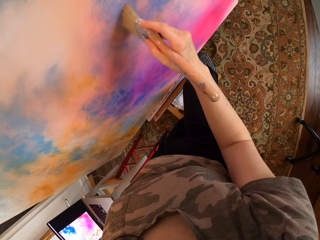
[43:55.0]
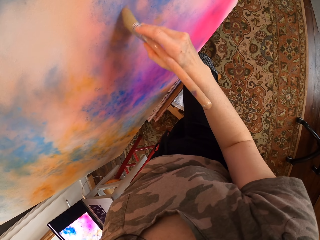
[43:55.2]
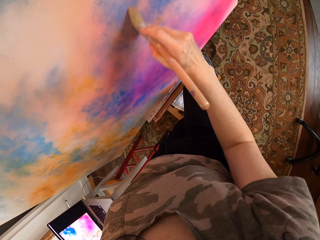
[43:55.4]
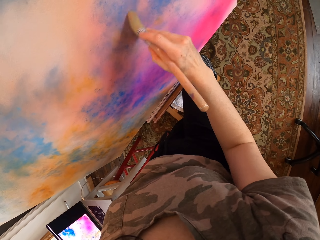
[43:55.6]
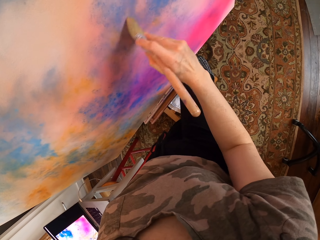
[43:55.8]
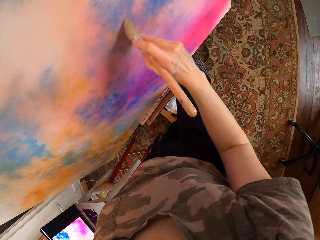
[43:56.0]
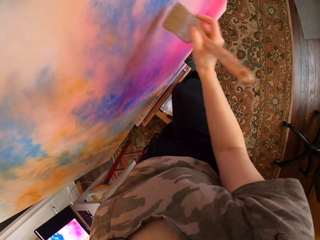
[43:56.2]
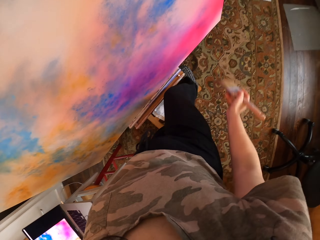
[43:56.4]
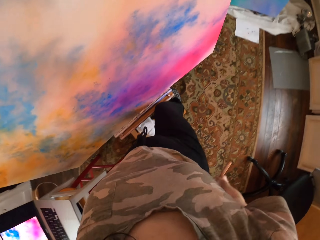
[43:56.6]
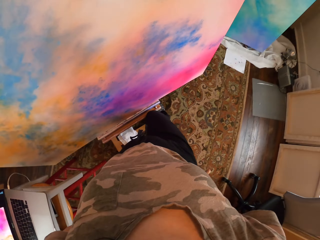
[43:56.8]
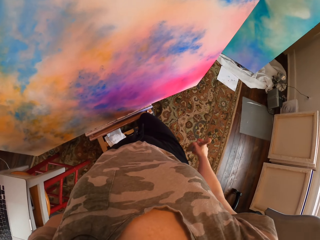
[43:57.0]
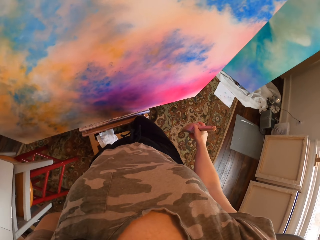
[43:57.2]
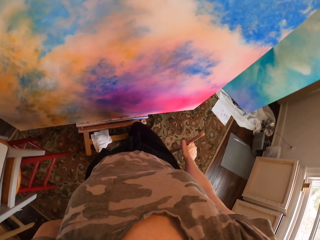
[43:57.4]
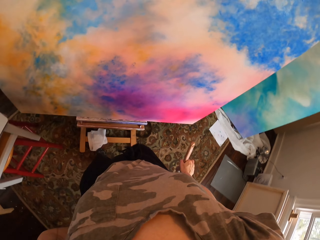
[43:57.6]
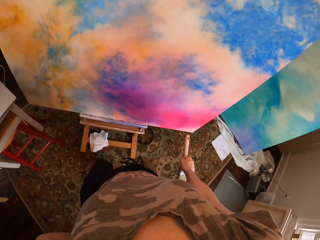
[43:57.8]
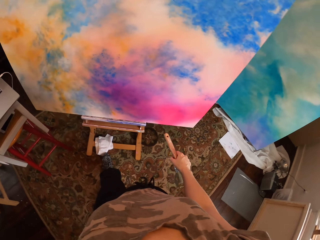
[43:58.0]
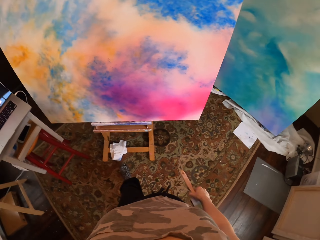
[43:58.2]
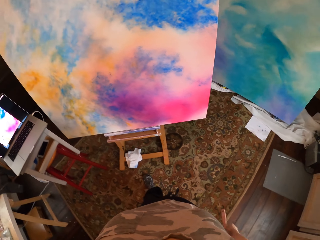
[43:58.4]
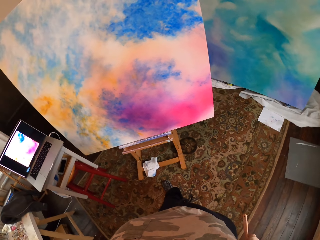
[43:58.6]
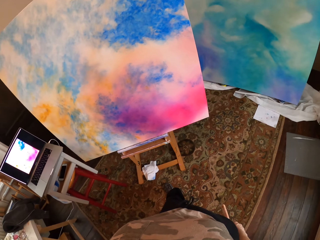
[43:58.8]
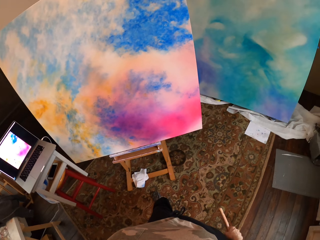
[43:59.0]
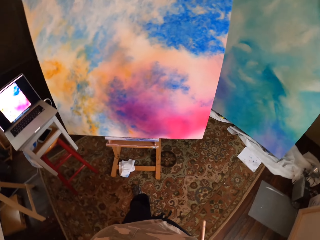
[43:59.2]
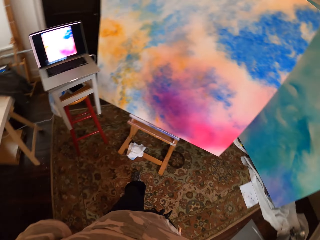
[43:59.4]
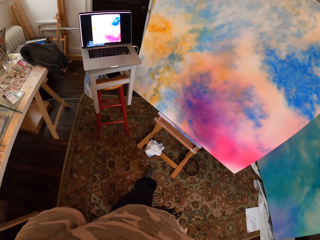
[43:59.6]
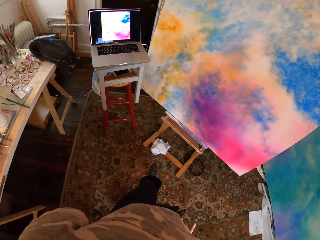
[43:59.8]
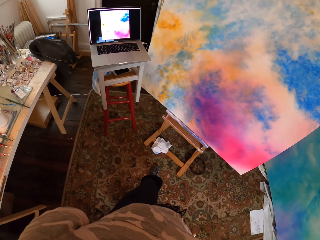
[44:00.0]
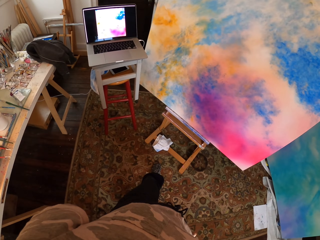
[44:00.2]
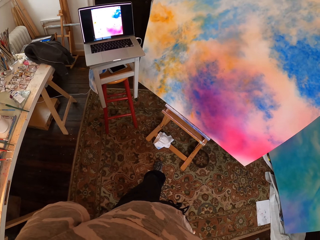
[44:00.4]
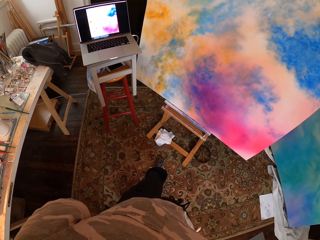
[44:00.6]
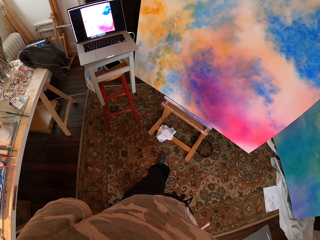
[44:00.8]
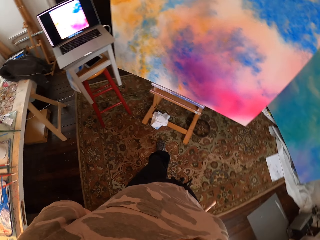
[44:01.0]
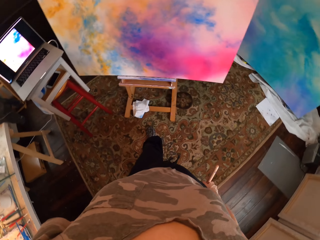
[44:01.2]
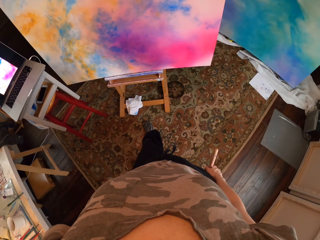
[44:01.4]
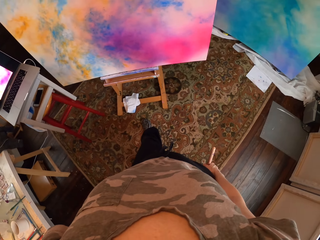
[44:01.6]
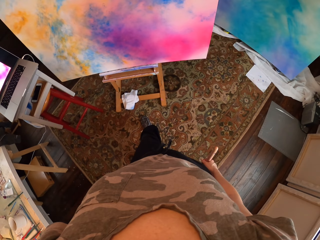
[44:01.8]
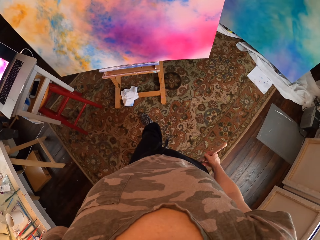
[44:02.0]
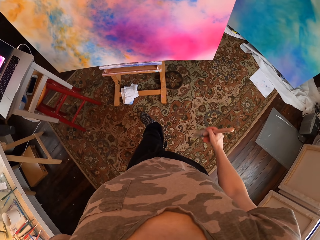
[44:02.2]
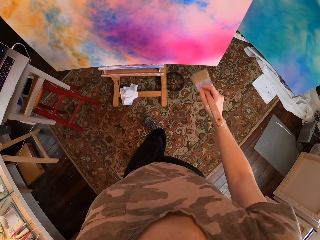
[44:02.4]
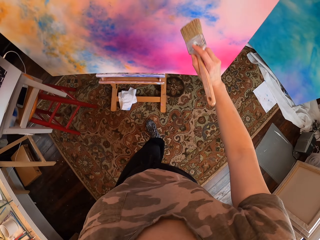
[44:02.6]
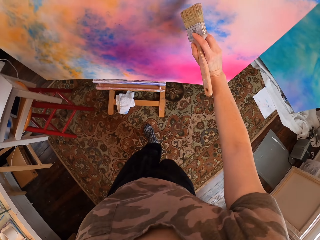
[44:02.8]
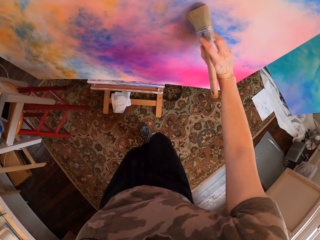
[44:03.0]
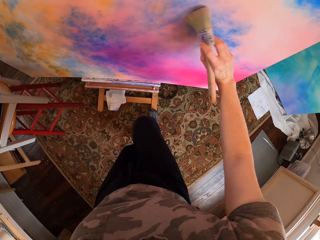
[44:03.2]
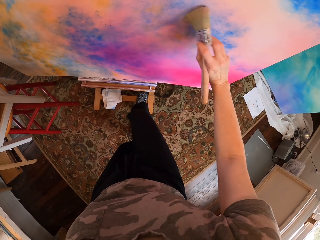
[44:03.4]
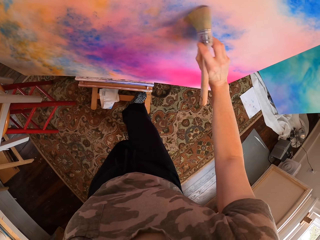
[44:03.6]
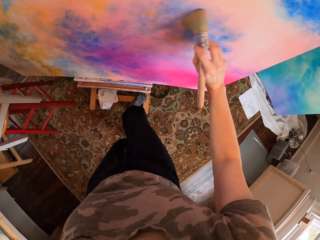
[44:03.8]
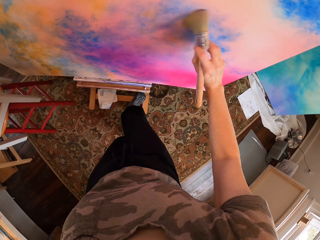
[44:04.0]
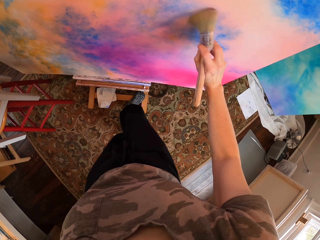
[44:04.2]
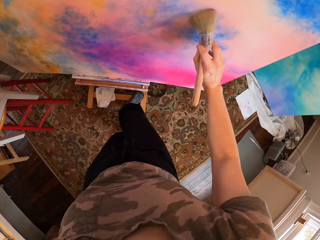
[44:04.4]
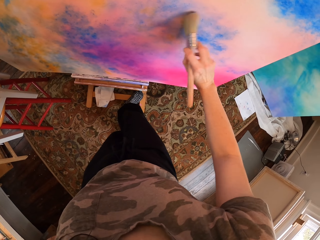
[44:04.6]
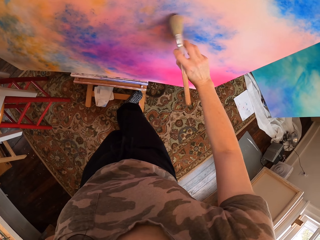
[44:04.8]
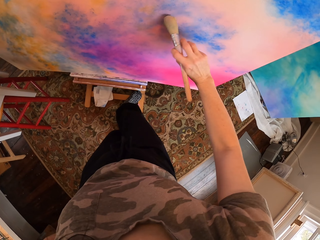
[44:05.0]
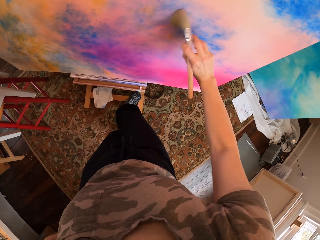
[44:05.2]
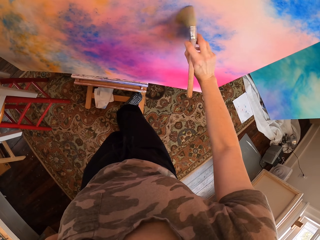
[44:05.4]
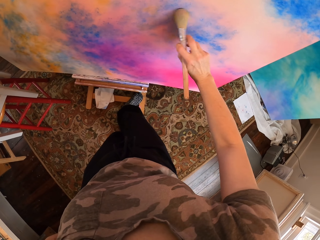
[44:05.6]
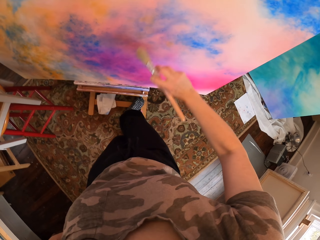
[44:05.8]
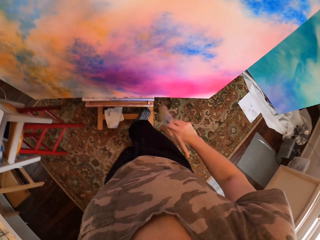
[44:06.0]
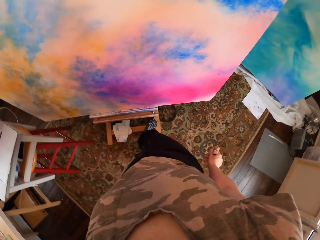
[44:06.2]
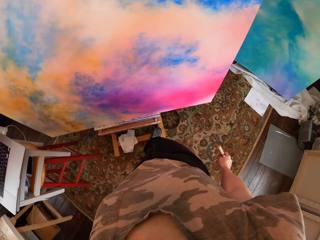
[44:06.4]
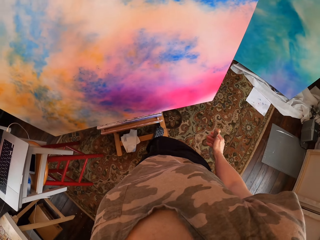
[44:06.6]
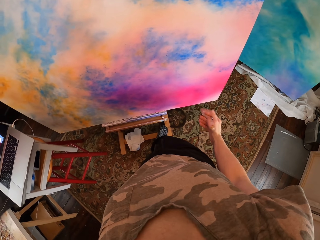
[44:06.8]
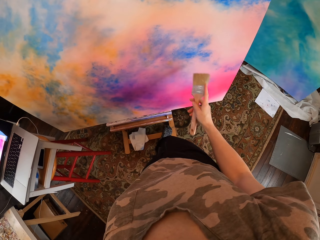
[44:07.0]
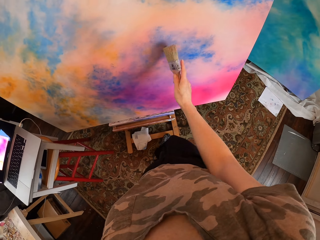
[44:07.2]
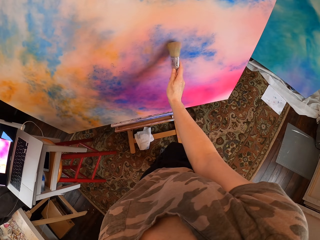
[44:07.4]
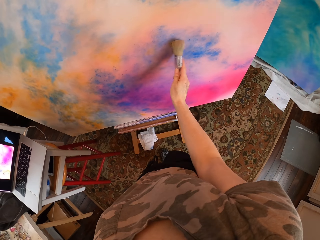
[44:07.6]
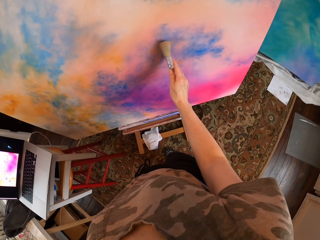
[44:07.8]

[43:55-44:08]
The camera wearer moves his hand. He looks at the board. He looks at the laptop. He buffs the board with the painting brush. He paints on the board.

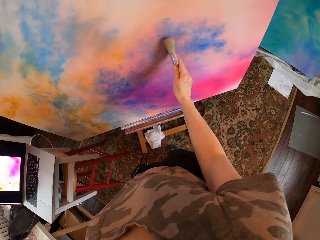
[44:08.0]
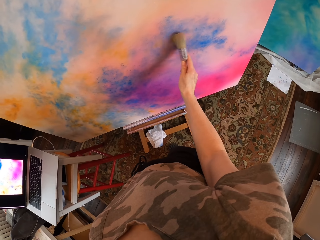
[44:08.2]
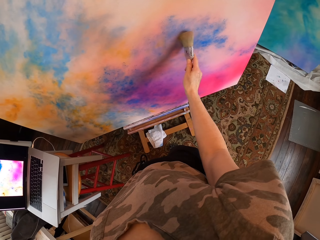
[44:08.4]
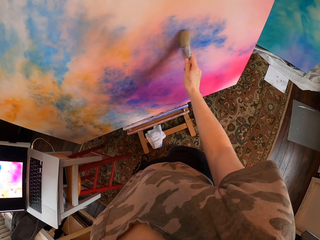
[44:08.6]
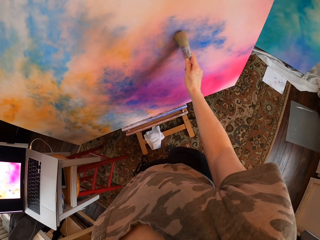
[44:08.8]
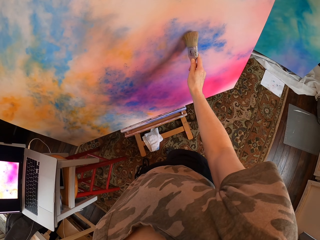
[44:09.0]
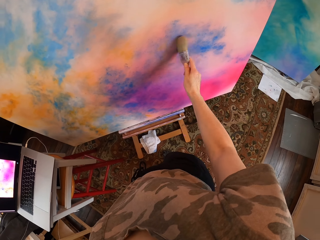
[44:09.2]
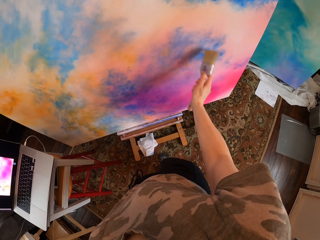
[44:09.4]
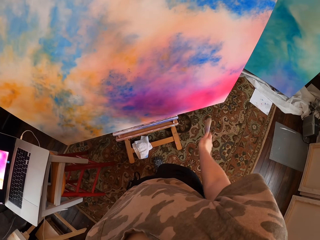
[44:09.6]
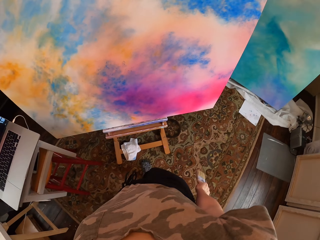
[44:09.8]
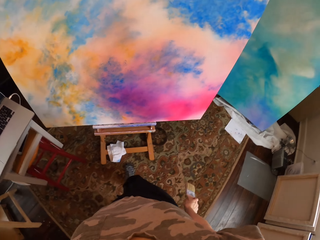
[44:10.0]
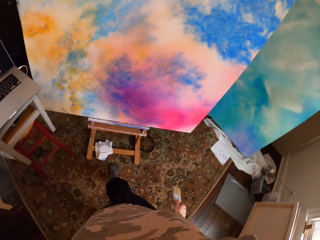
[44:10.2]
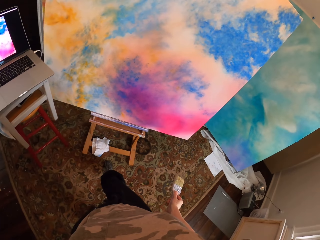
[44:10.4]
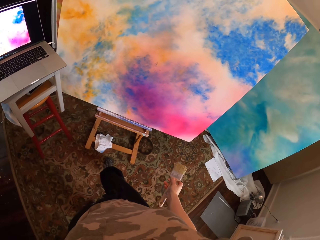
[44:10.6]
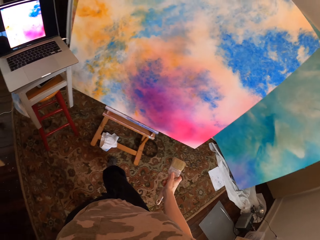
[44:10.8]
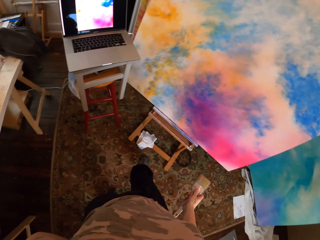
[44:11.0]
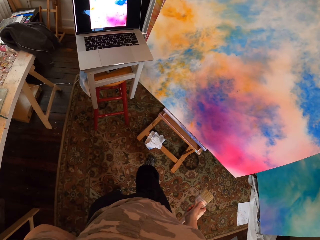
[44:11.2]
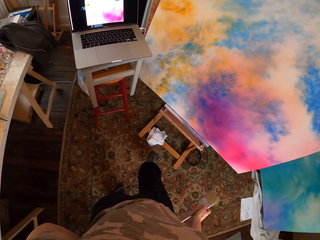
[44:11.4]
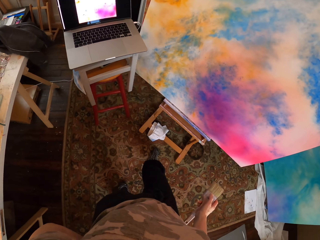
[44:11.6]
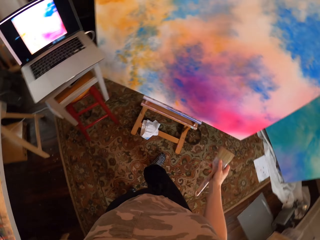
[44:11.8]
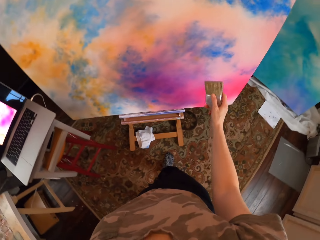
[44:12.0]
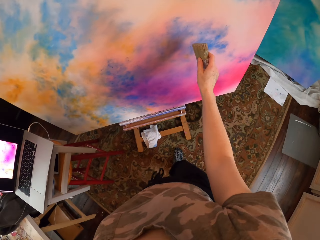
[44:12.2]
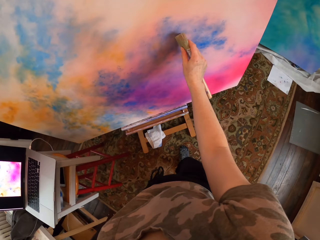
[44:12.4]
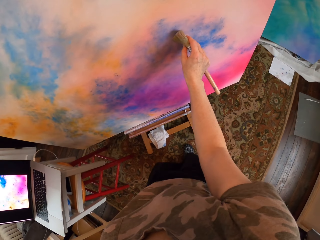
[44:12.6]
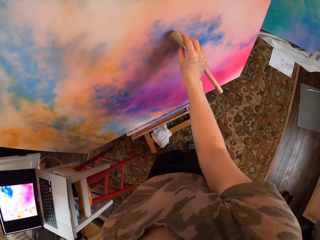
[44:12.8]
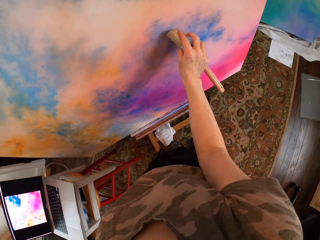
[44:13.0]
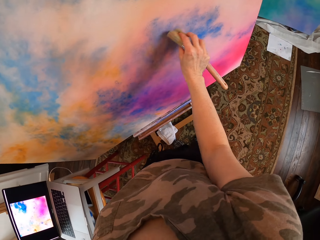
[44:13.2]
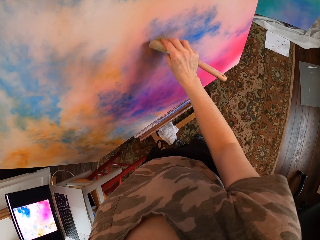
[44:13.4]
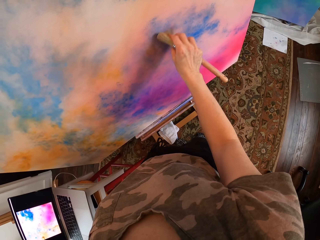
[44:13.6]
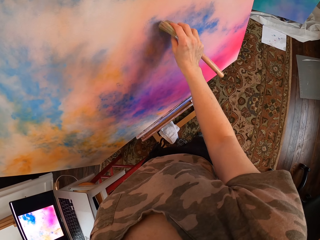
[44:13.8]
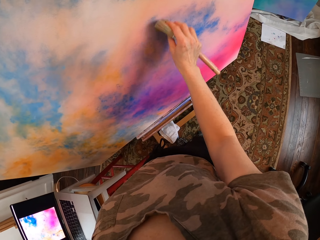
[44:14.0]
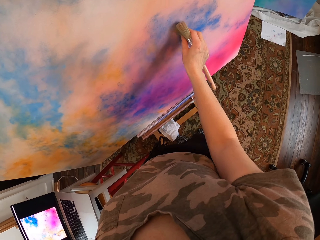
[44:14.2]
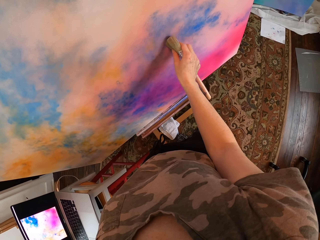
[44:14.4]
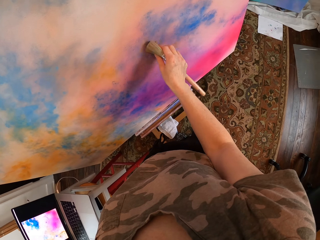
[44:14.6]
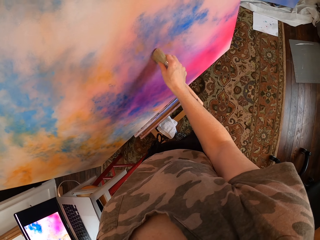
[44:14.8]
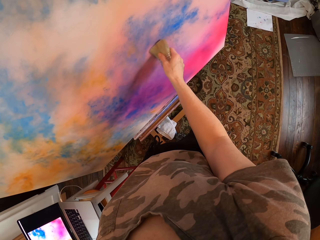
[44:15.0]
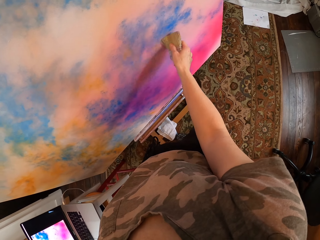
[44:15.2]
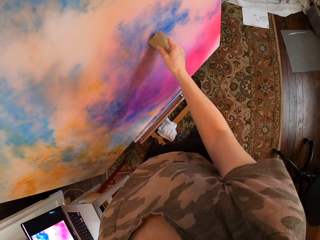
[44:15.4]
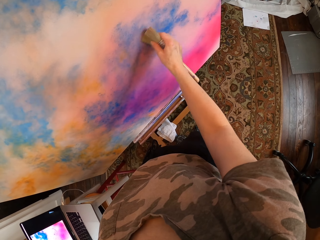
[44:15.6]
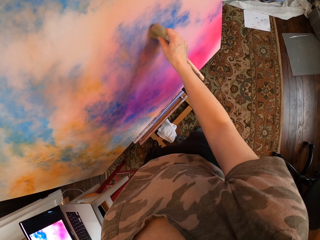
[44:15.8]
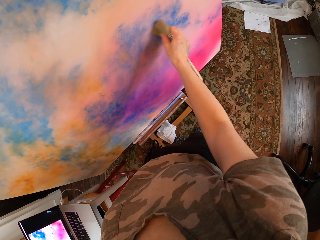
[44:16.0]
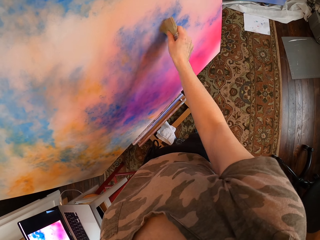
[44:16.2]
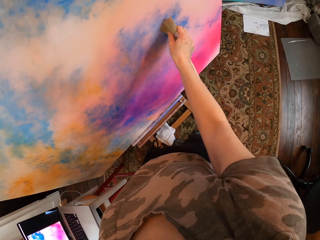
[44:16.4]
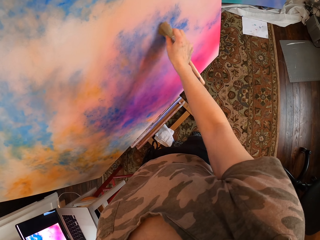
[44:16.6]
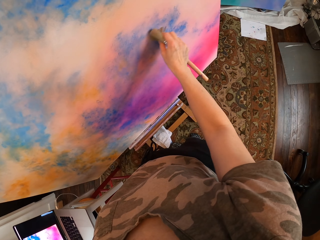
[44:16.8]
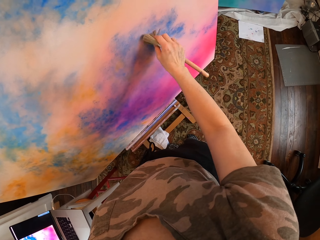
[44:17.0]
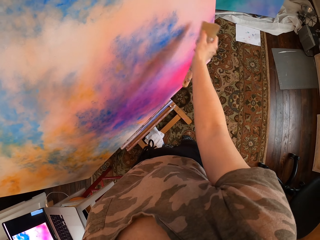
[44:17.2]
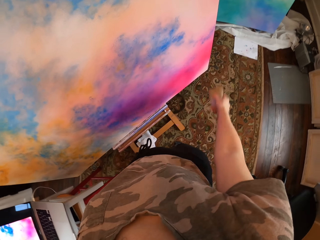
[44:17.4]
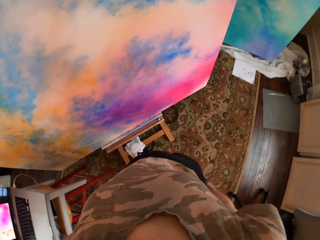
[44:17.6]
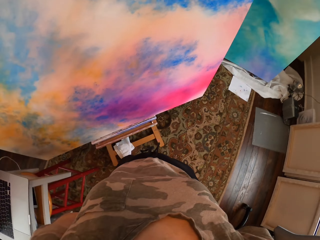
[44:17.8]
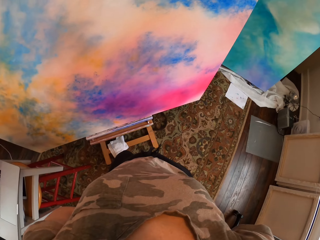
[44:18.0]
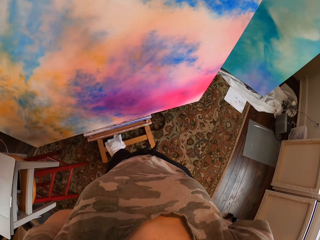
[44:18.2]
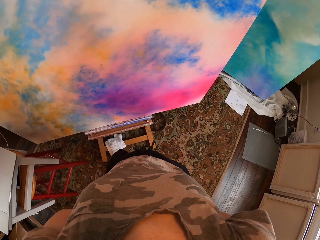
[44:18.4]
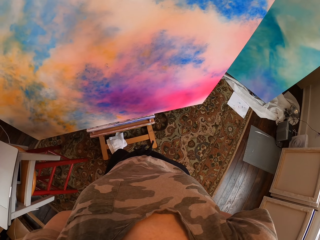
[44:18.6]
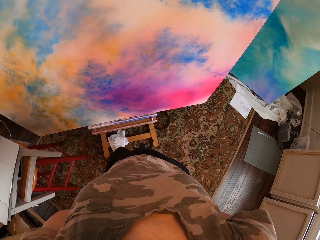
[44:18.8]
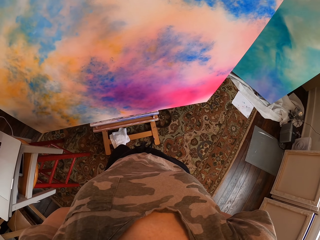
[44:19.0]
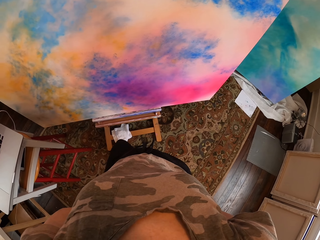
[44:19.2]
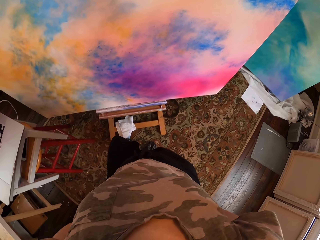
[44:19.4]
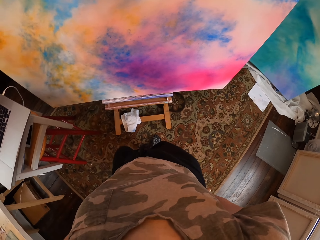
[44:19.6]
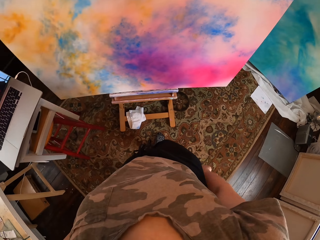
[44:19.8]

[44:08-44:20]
The camera wearer looks at the paint board. They look at the laptop. They buff the board with the painting brush. They paint on the paint board. They look at the board.
